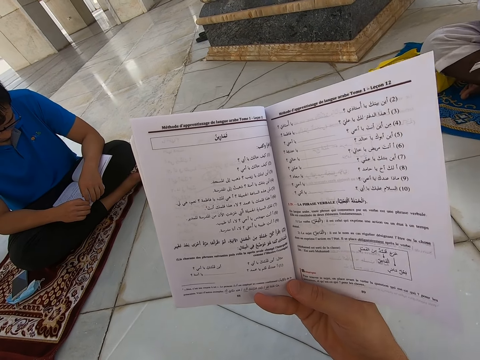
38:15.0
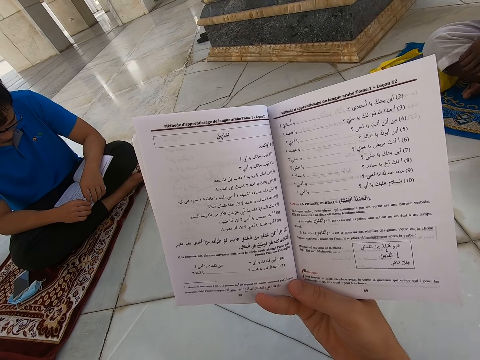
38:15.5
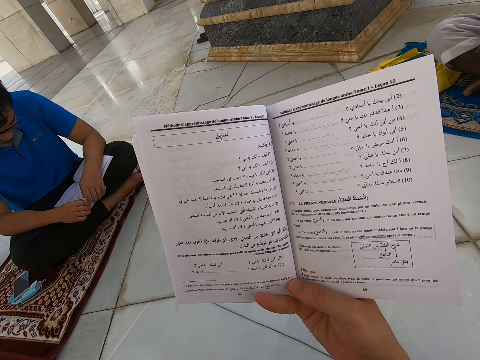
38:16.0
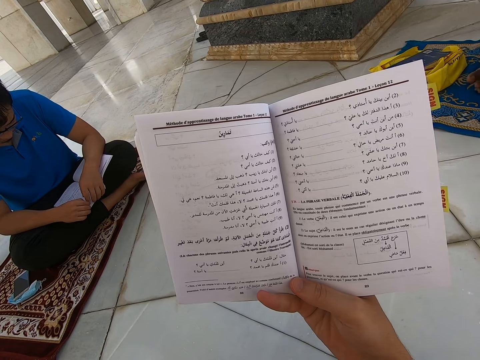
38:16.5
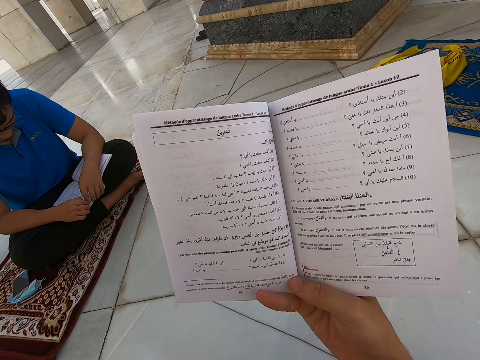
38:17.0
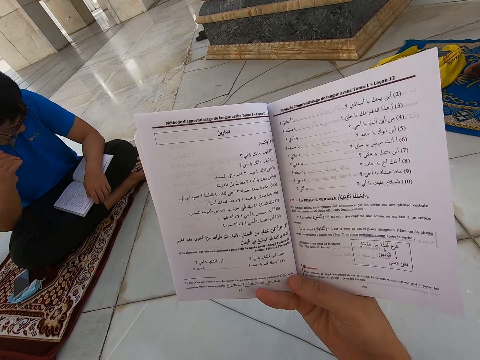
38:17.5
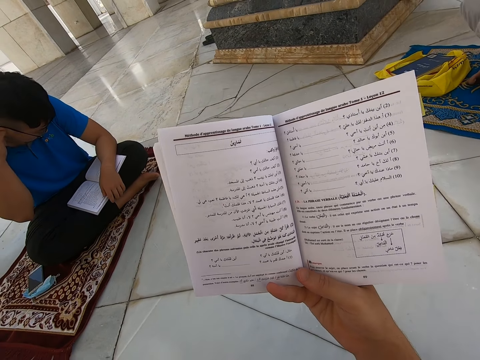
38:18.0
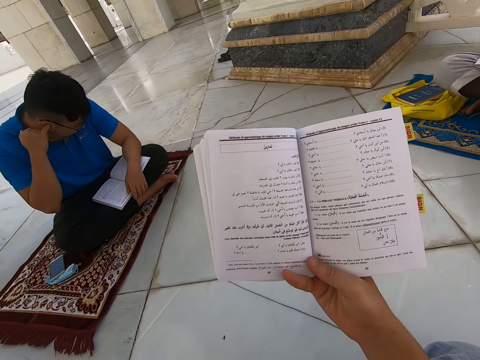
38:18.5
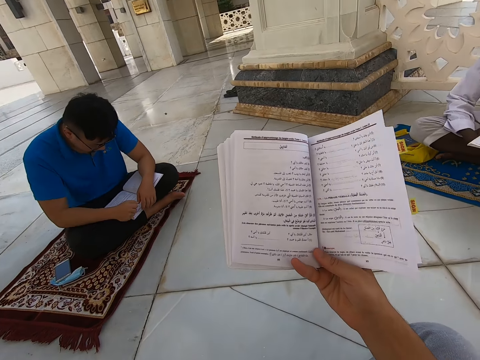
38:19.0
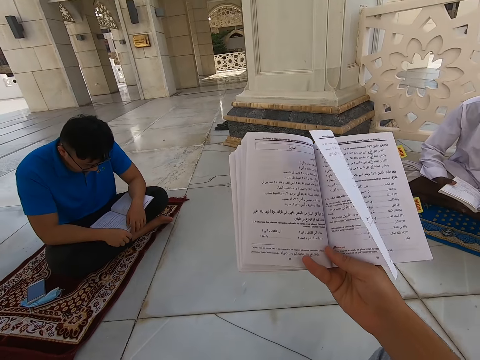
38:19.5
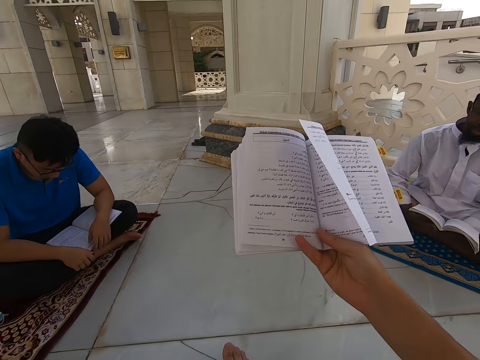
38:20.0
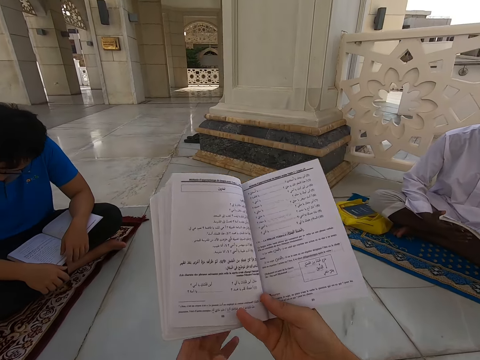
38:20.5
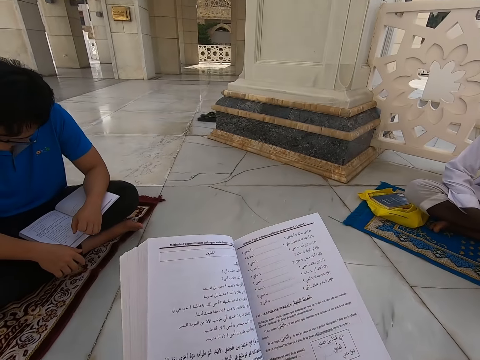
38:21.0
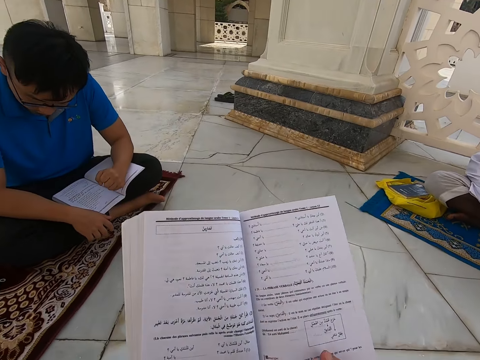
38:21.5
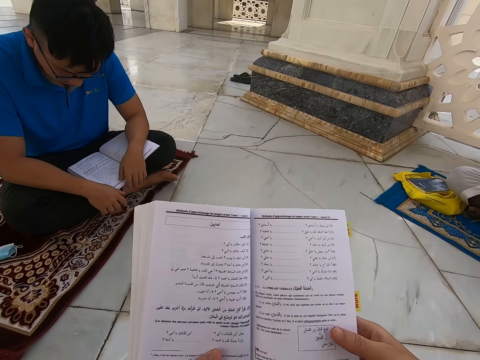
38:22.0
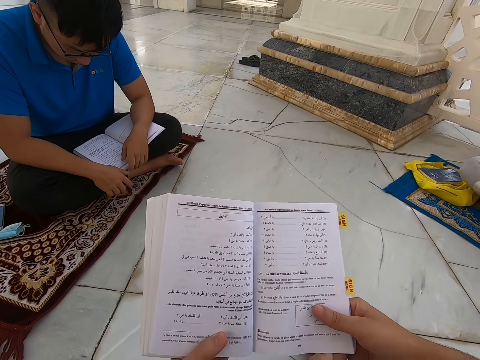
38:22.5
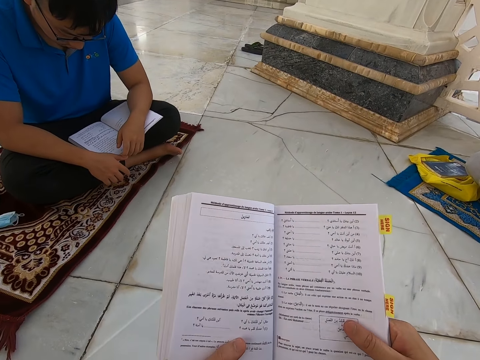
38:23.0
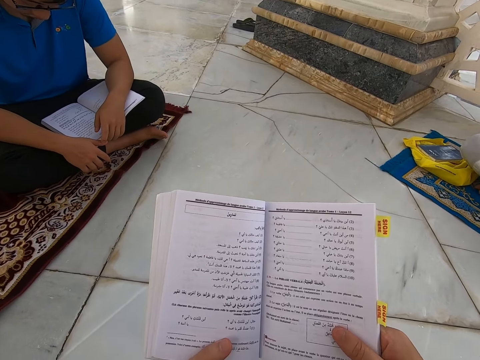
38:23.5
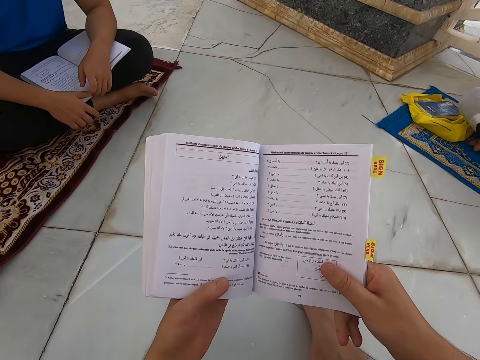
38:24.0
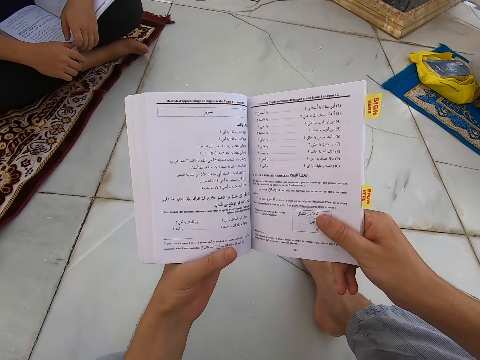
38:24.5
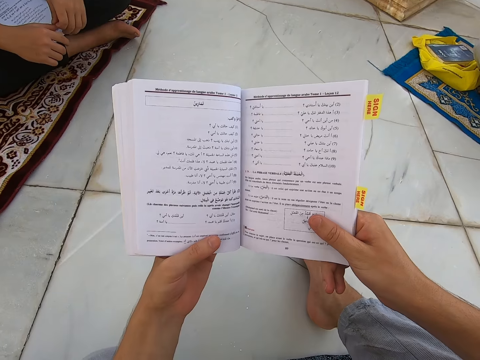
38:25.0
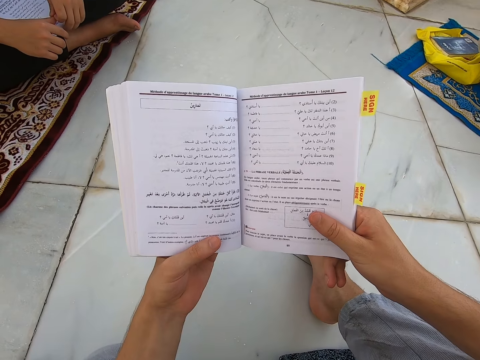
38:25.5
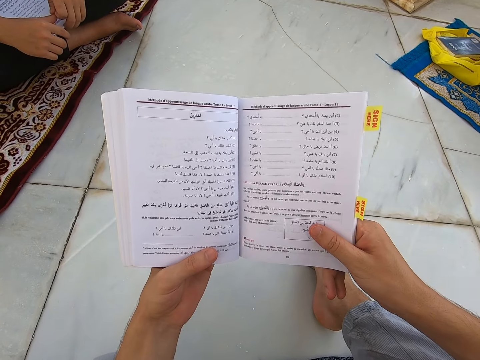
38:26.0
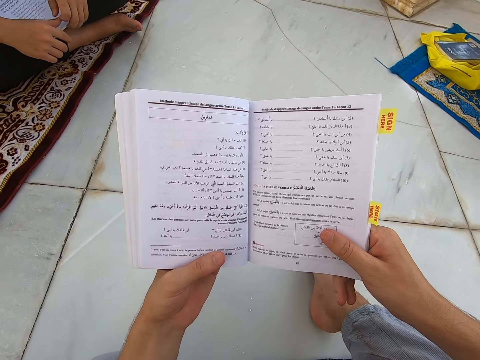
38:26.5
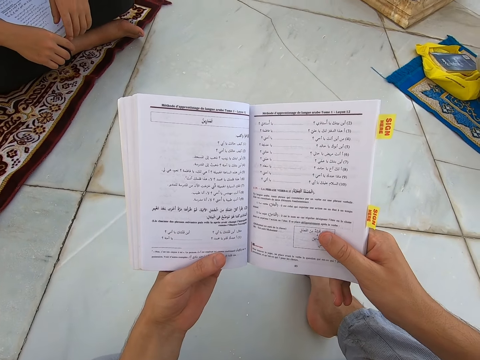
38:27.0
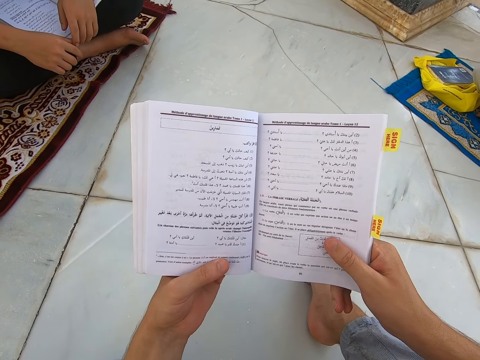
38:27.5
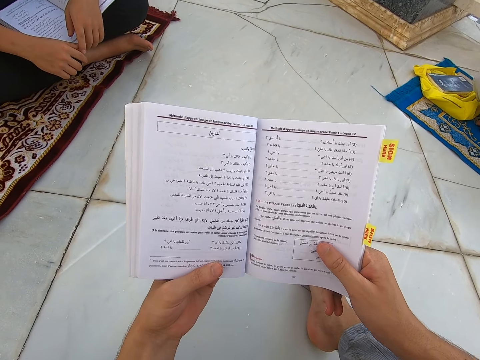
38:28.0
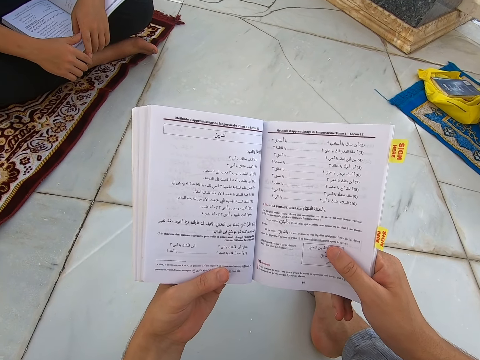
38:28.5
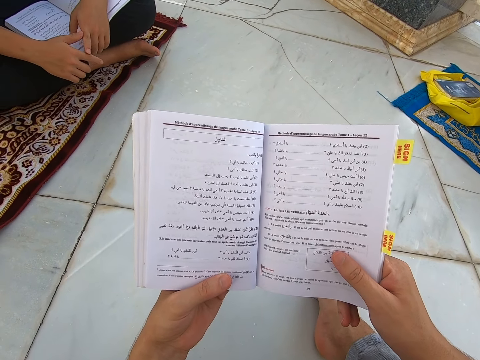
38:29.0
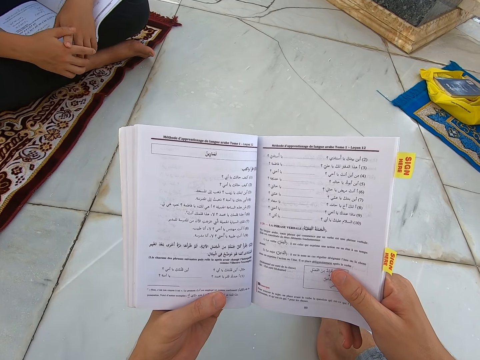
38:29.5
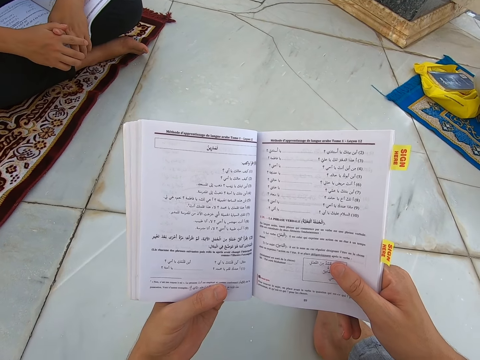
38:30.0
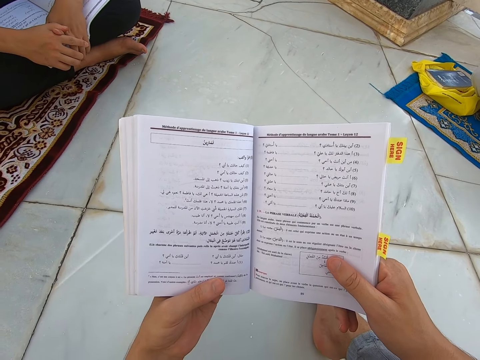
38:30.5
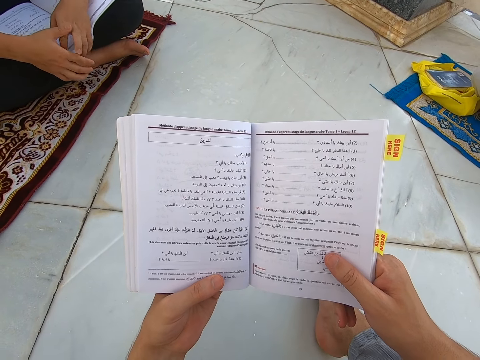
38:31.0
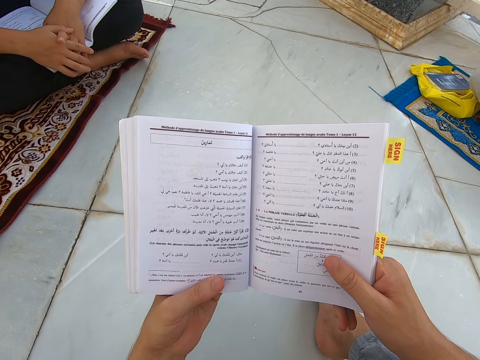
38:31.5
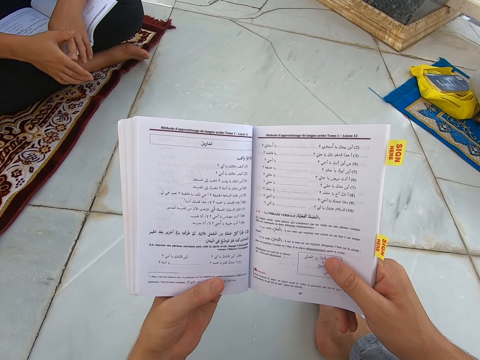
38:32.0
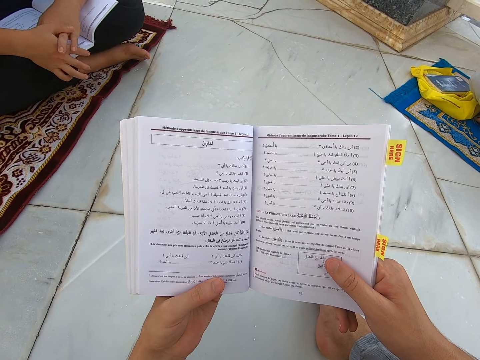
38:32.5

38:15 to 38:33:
A person raises a hand up. The camera wearer moves the legs on the floor. They read the book. They touch the book.

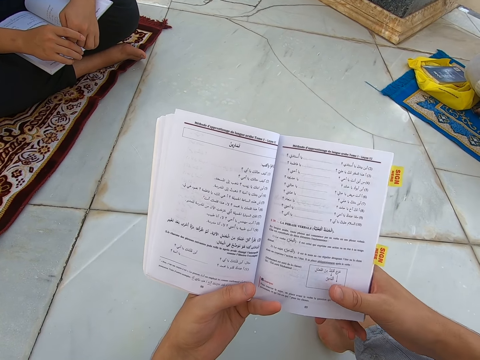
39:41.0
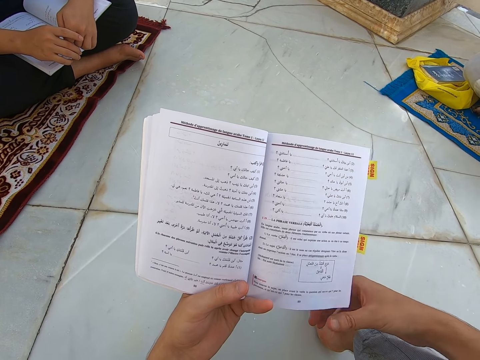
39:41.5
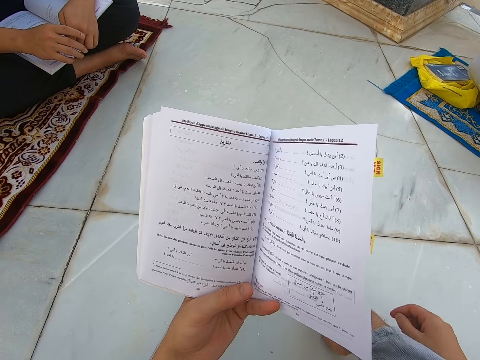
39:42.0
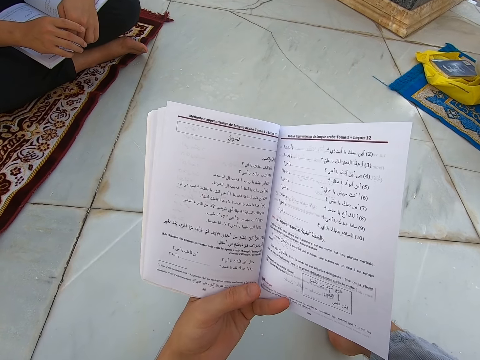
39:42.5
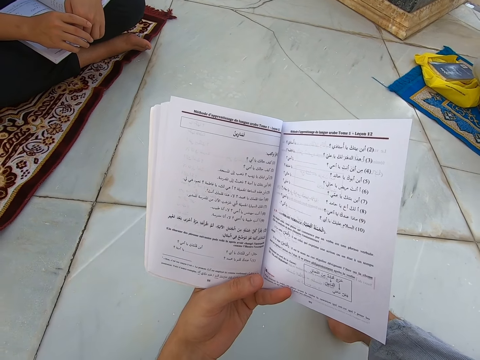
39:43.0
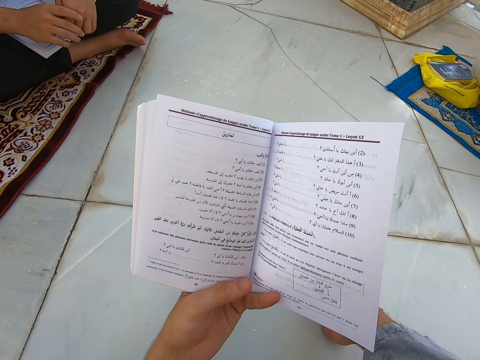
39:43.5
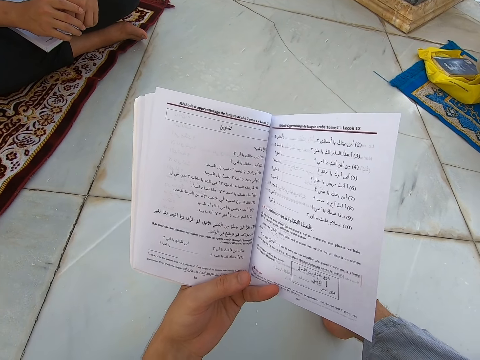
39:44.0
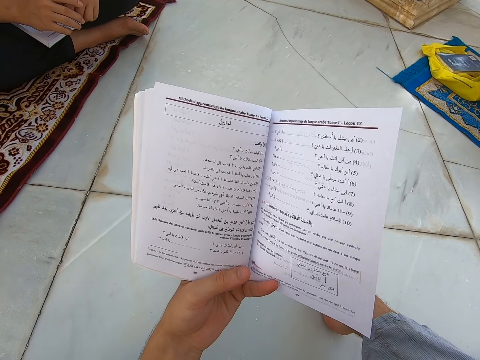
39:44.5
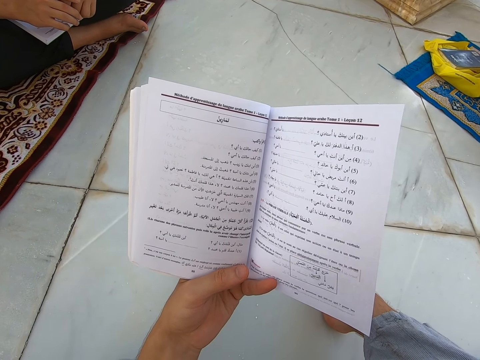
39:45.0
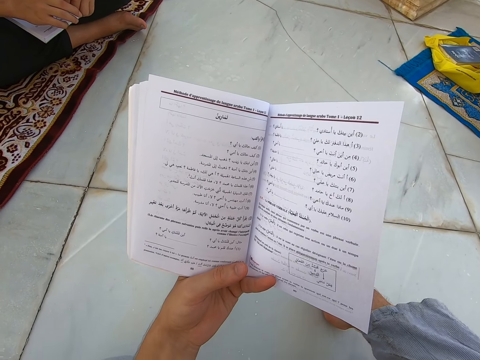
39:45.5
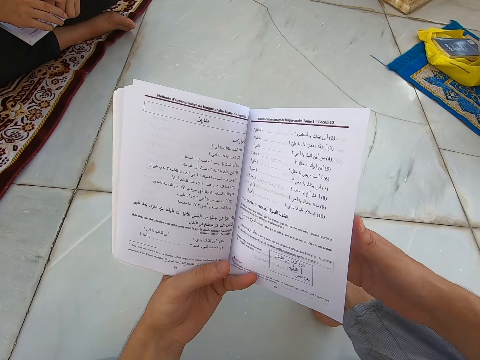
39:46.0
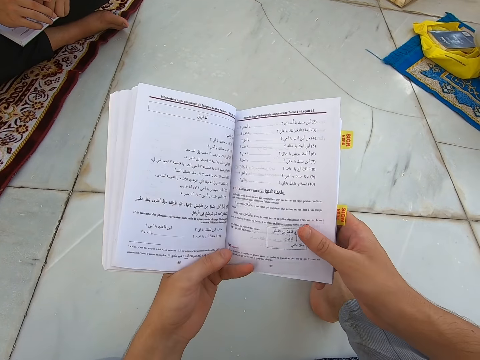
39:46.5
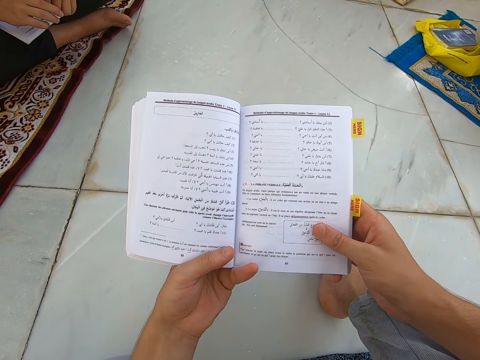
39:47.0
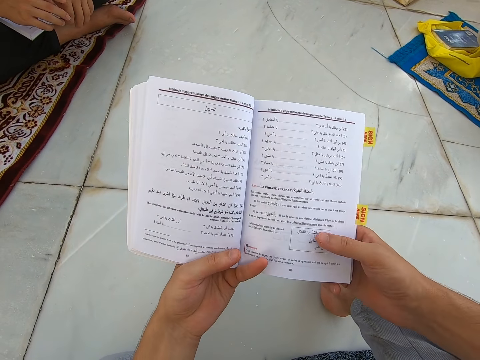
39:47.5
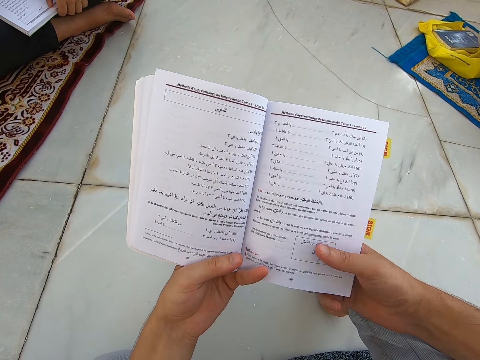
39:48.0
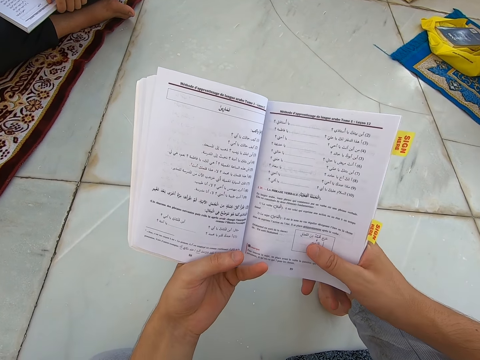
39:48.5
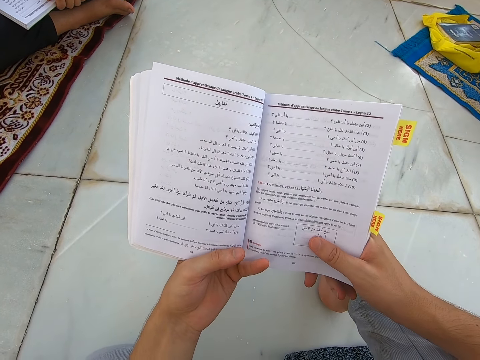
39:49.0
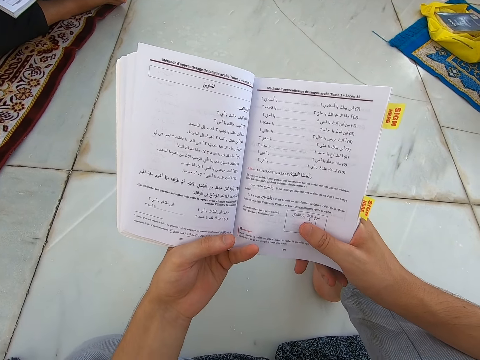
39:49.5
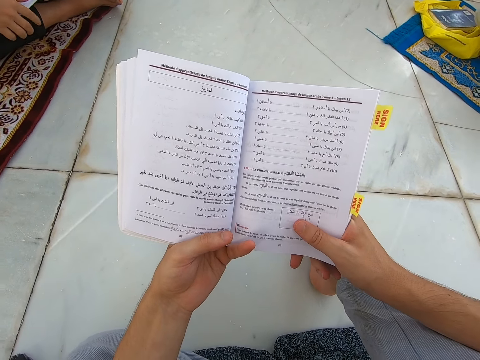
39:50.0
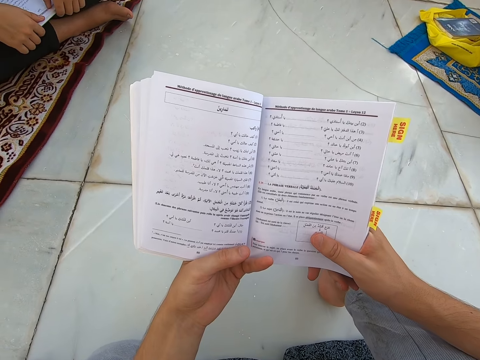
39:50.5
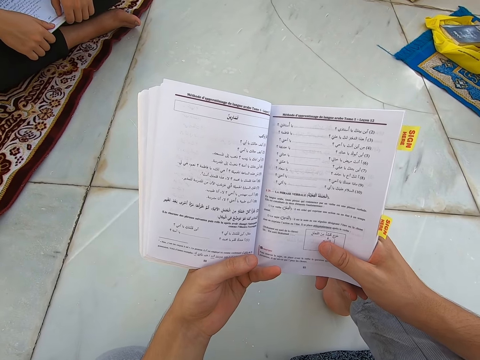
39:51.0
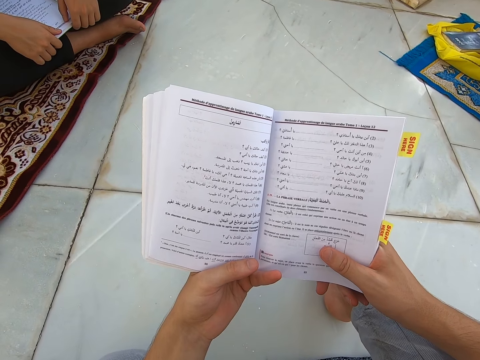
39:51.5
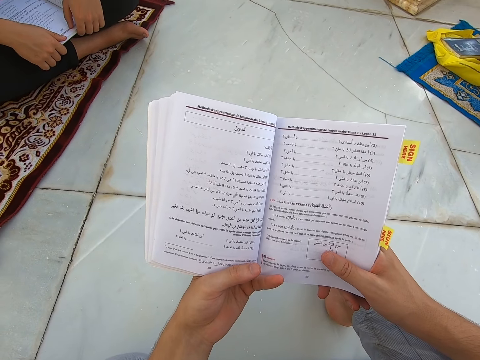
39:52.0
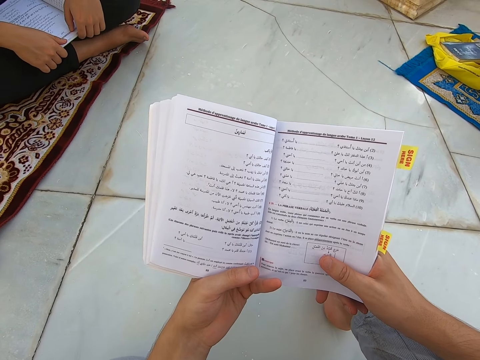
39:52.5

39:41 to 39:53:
The camera wearer raises the hand. They hold the book with both hands. They read the book.
